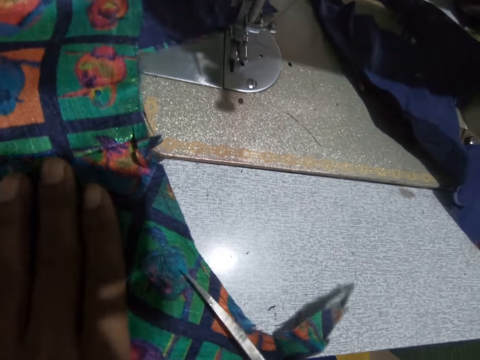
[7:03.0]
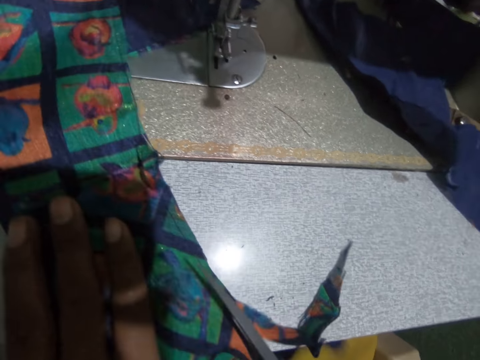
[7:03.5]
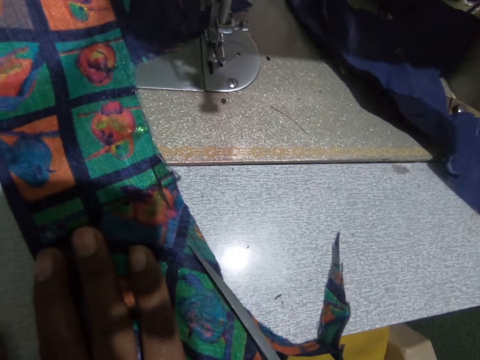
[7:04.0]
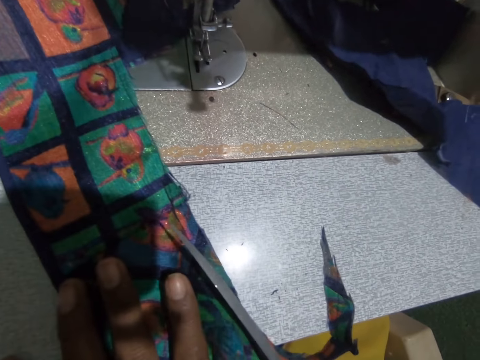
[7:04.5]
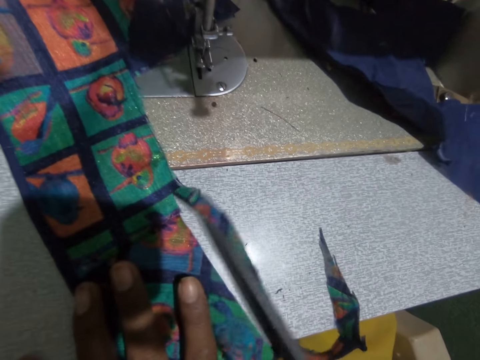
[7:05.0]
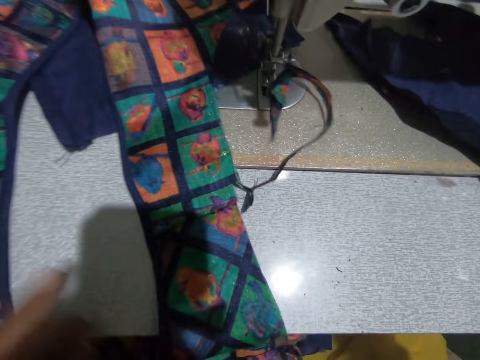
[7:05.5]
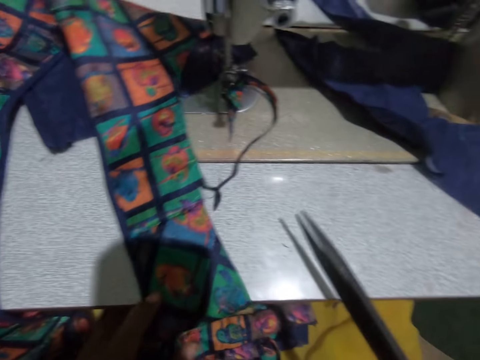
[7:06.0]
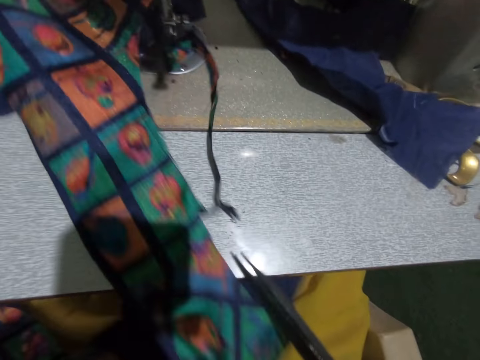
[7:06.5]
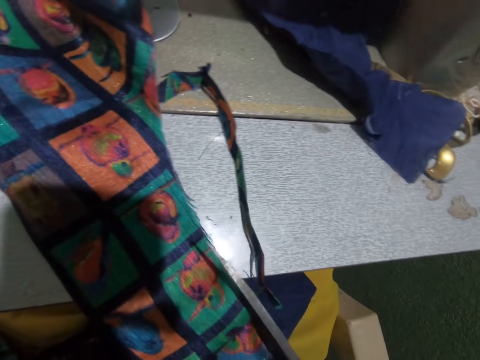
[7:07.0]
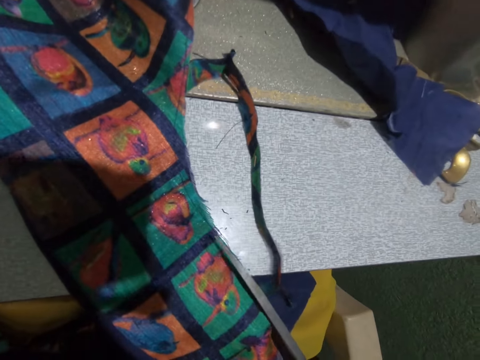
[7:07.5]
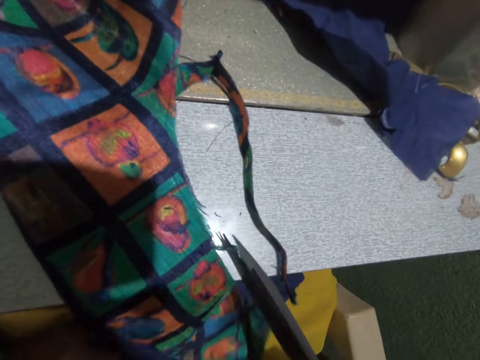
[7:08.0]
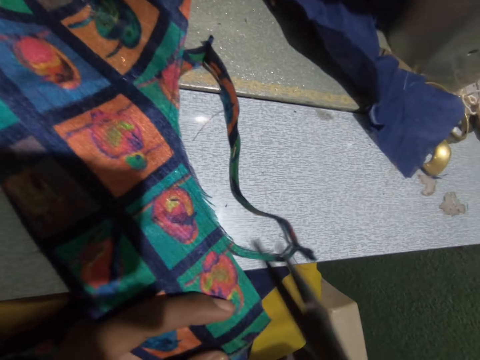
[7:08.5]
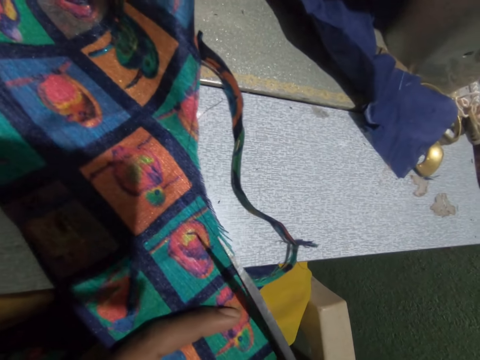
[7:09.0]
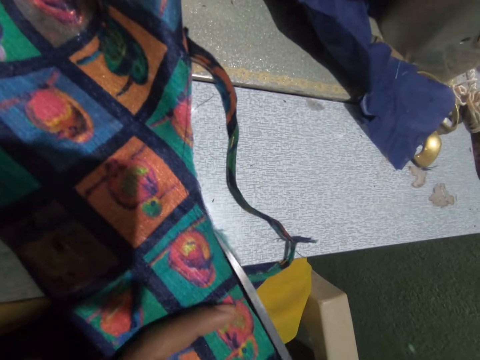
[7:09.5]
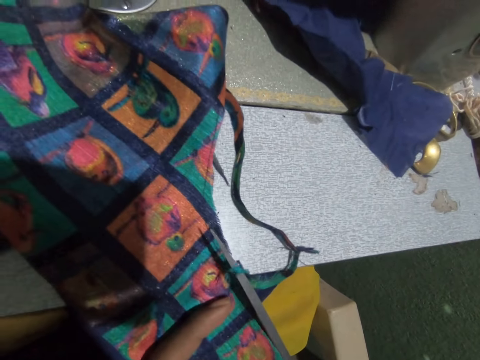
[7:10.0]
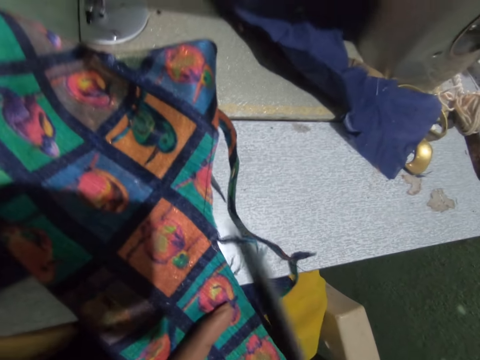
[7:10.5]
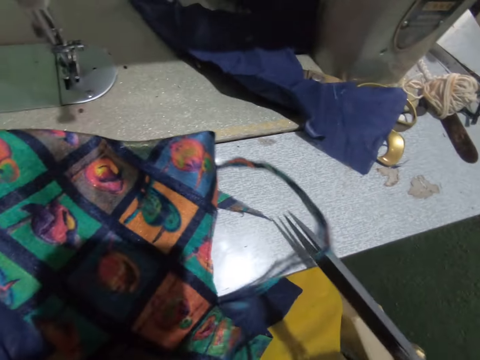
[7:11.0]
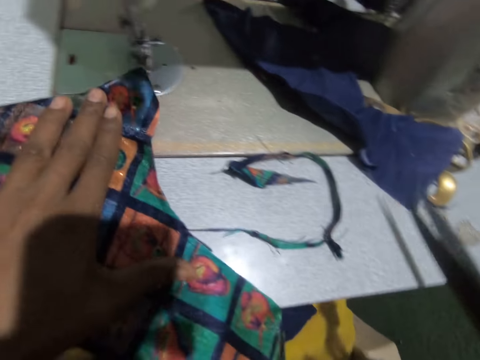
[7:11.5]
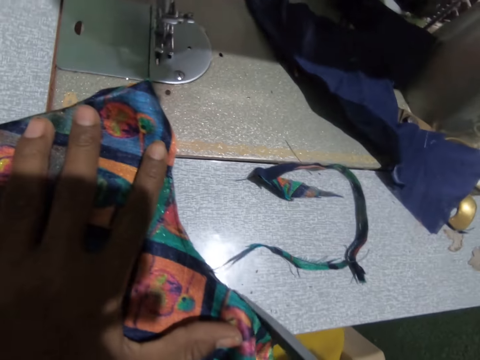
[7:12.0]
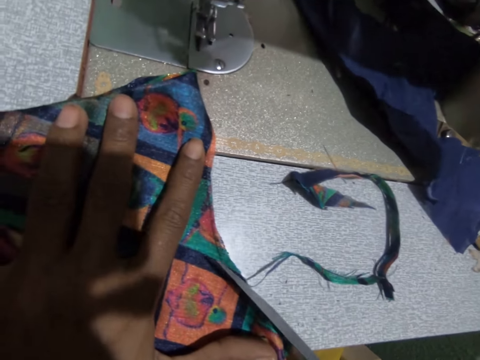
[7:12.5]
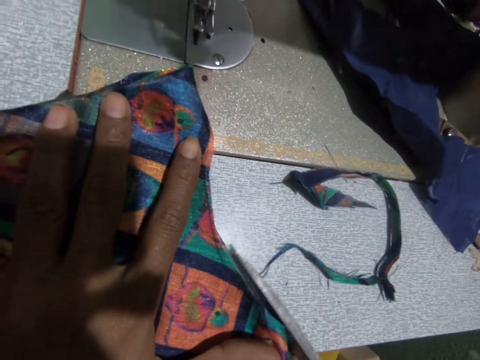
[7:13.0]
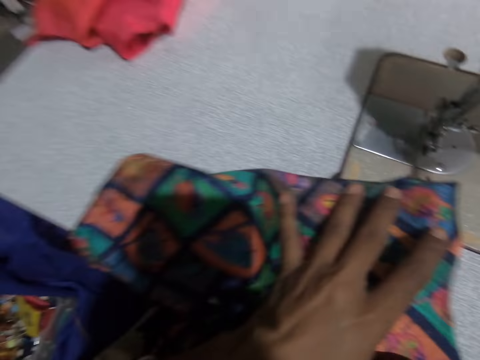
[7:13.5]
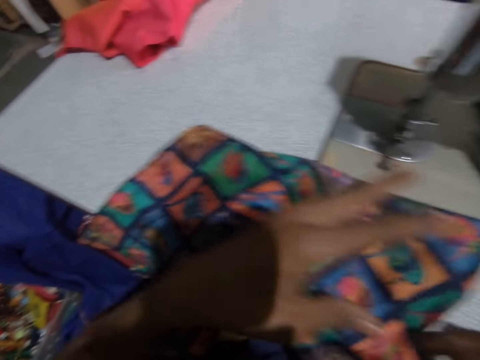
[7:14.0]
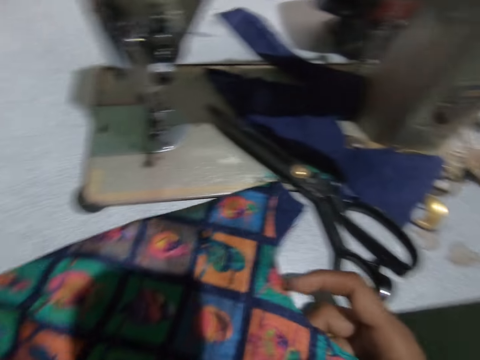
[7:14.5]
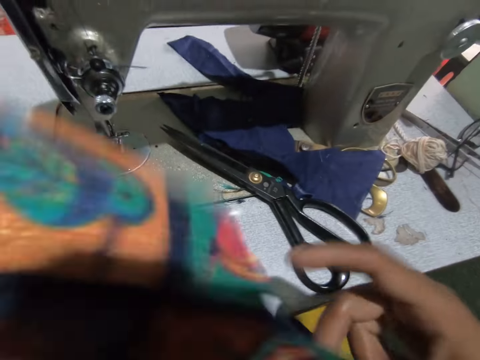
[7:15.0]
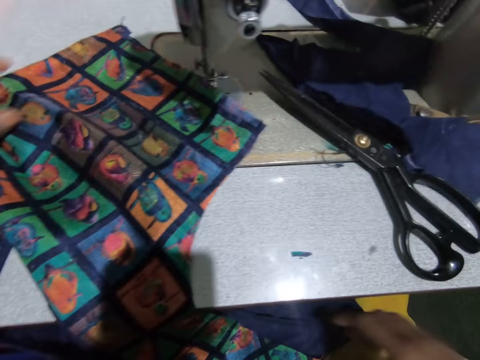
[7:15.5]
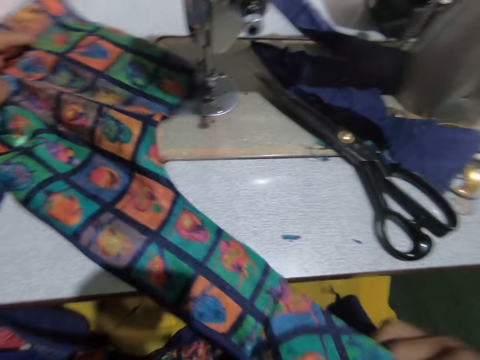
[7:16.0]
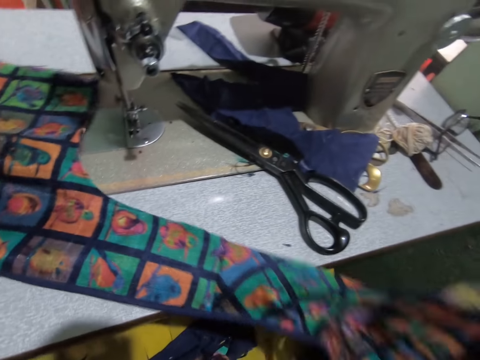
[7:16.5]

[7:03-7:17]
The camera wearer swings her hand. She cuts the edges of the garment or material in her left hand with the scissors in her right hand. She swings her hand. She cuts the edges of the garment again. She swings her hand. She drops the pair of scissors. She swings her hand and holds the material. She places the garment on the sewing machine table with her left hand.

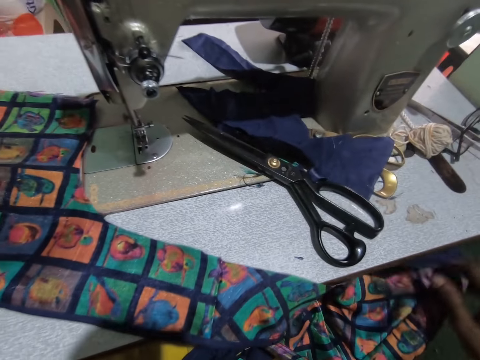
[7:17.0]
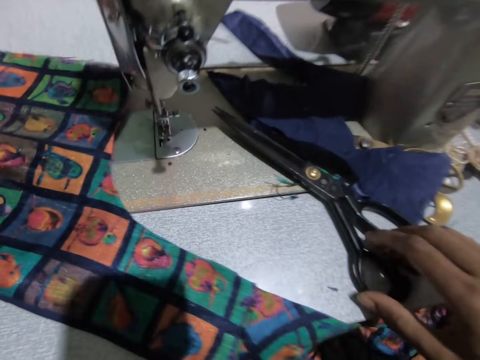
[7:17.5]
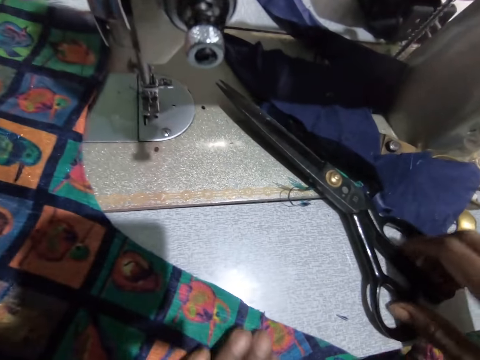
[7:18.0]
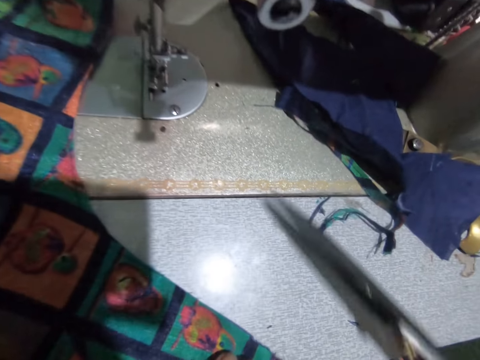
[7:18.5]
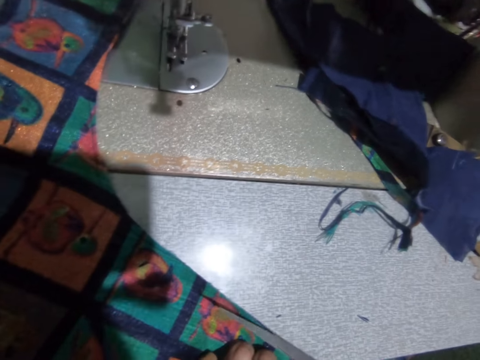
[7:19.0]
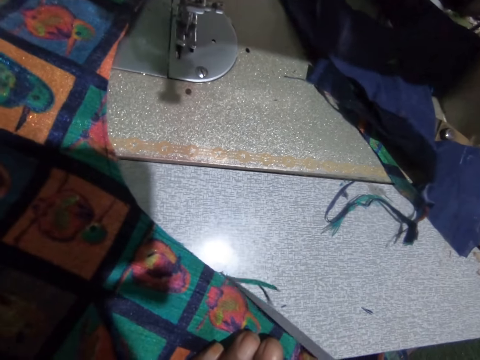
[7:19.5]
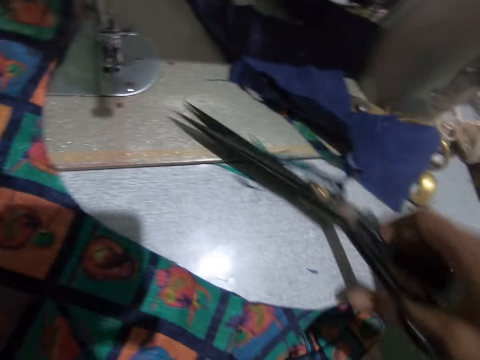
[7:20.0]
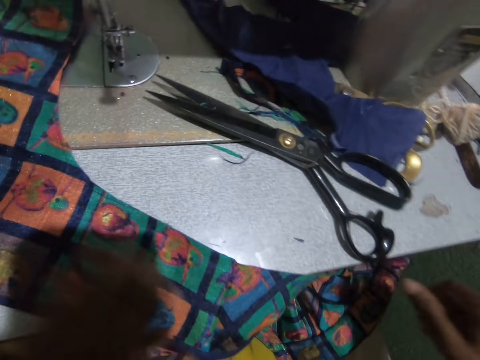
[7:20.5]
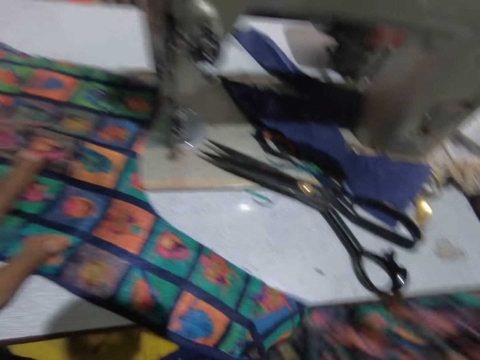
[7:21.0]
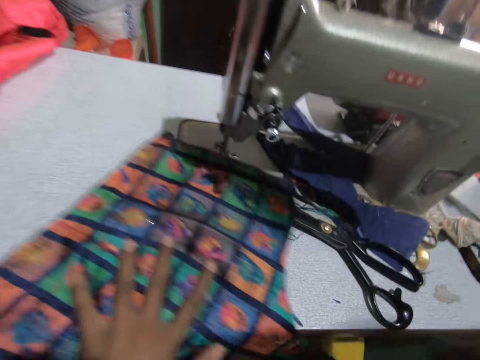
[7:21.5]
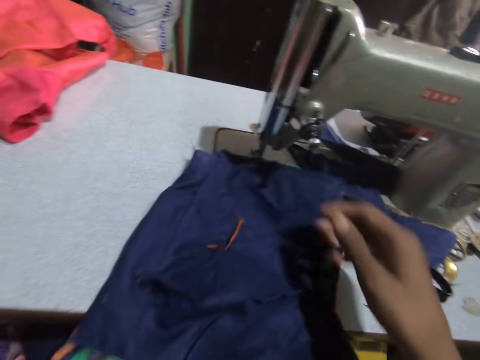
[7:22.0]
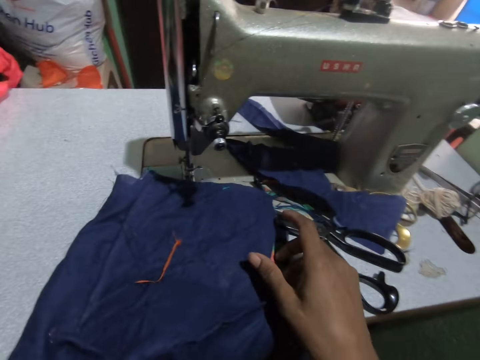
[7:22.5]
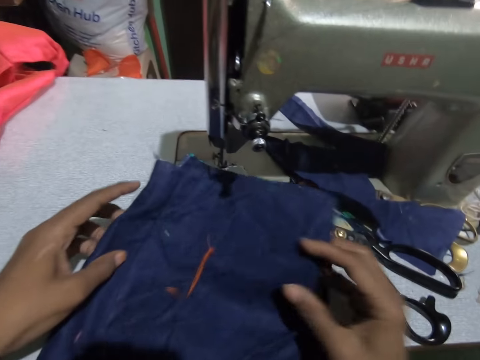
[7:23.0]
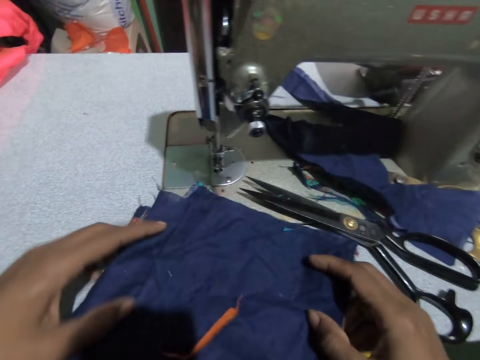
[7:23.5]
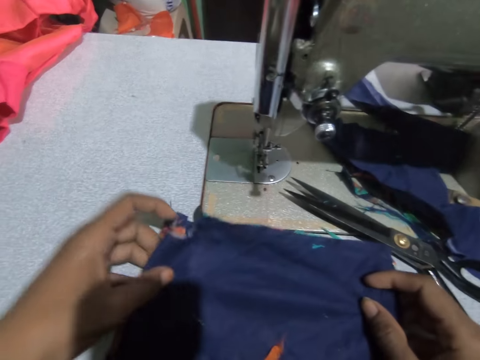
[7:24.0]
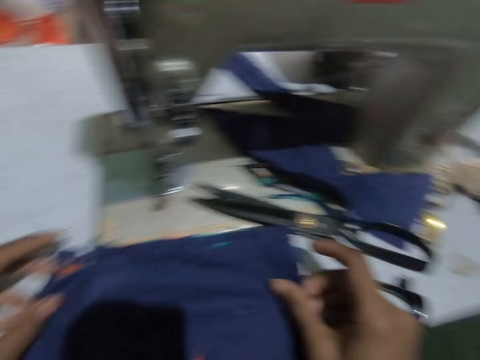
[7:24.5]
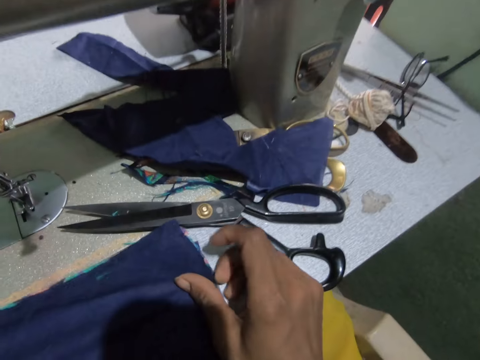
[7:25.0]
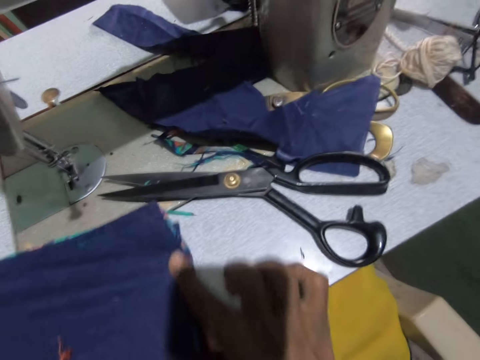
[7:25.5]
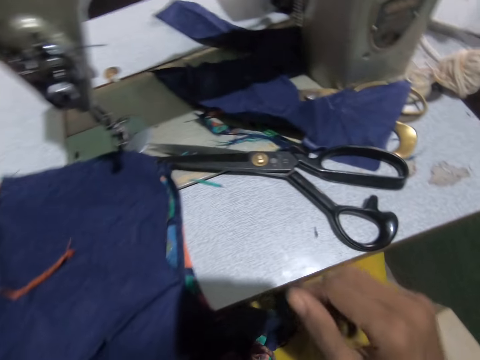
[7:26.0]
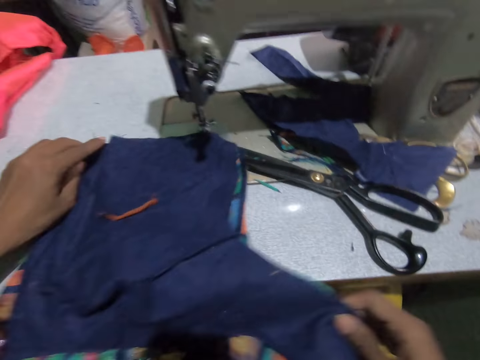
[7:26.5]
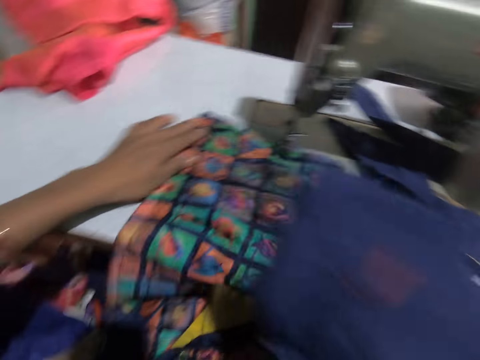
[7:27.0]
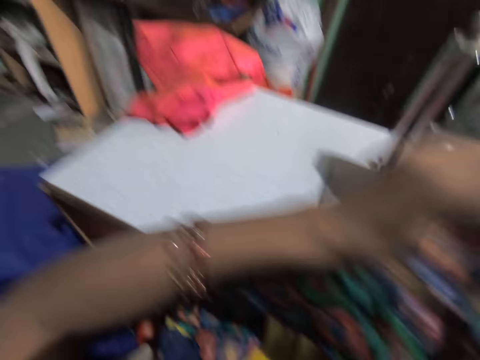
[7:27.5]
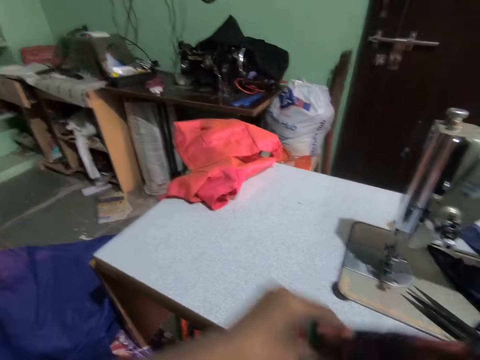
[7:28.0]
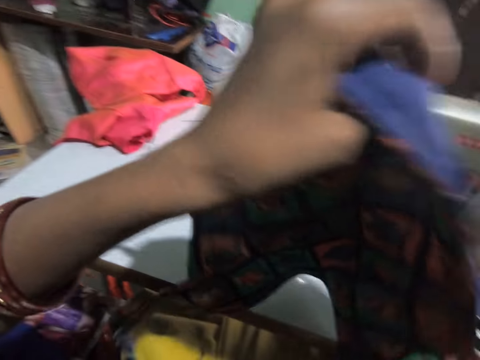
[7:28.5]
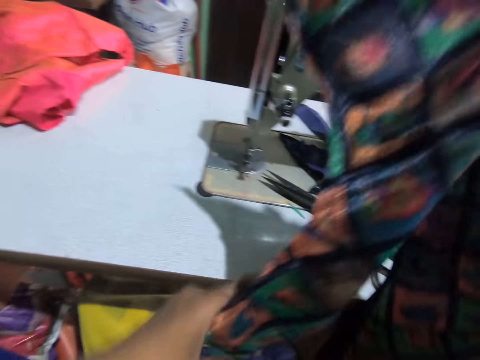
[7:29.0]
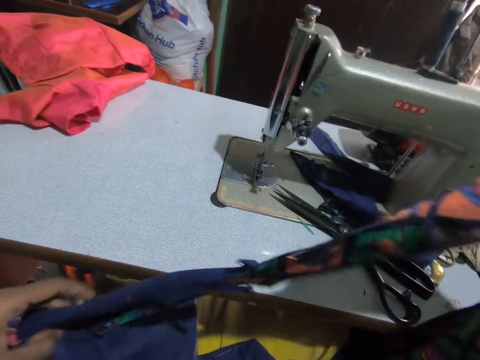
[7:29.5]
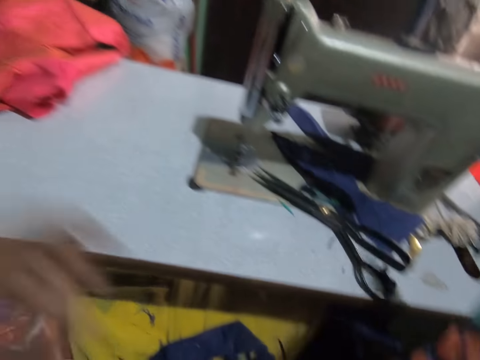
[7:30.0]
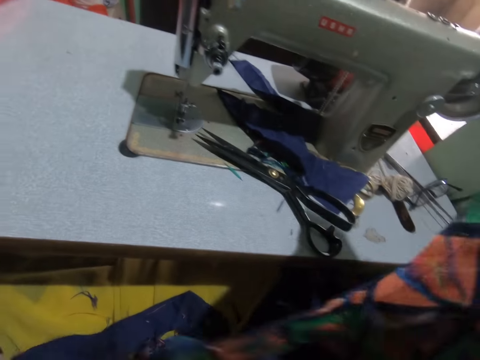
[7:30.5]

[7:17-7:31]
The camera wearer swings her hand. She picks up the scissors from the sewing machine table with her right hand. She cuts the edges of the garment or material in her left hand with the scissors in her right hand. She swings her hand. She places the scissors on the sewing machine table with her right hand. She swings her hand and folds the material. She inverts the garment with her right hand. She adjusts the garment with both hands. She holds the material. She swings her hand. She carries the material. She rotates the garment with both hands. She drops the material.
